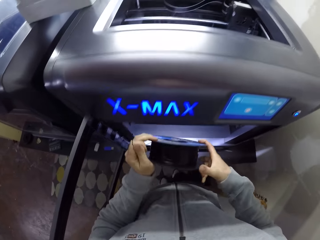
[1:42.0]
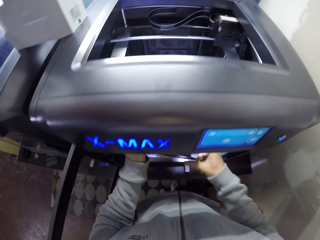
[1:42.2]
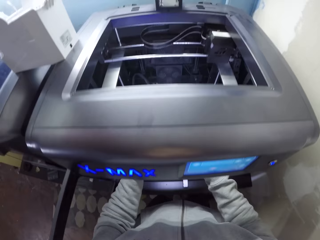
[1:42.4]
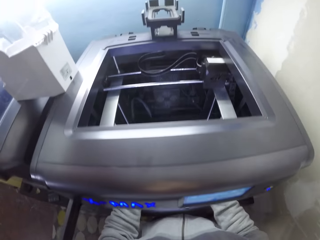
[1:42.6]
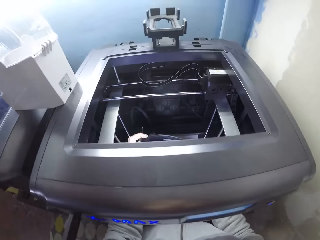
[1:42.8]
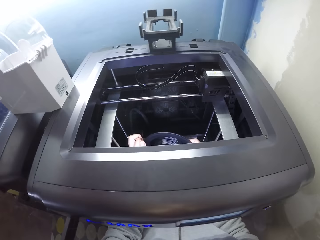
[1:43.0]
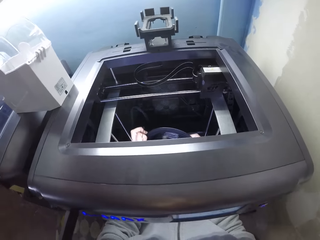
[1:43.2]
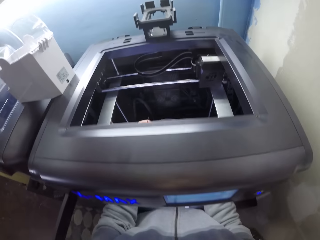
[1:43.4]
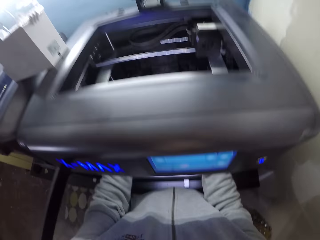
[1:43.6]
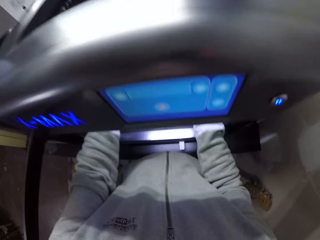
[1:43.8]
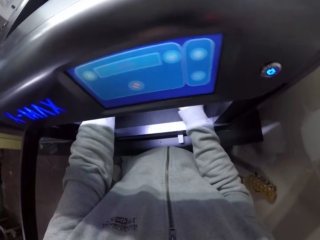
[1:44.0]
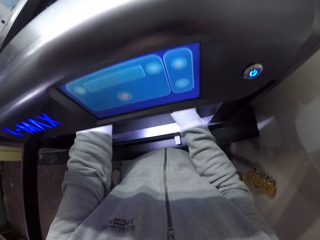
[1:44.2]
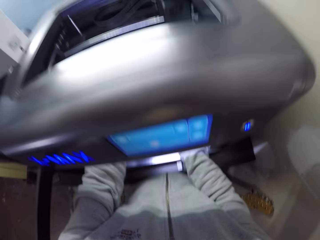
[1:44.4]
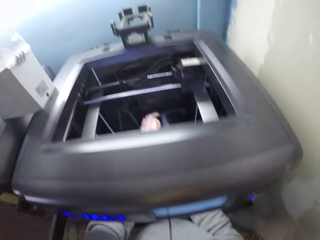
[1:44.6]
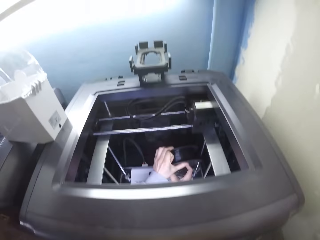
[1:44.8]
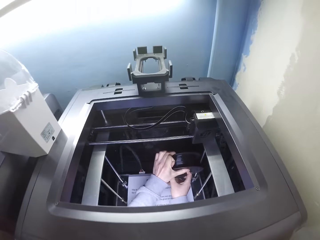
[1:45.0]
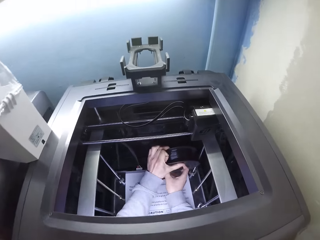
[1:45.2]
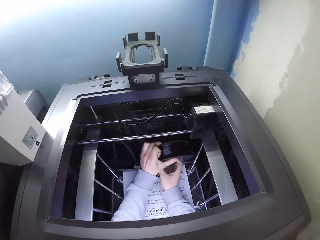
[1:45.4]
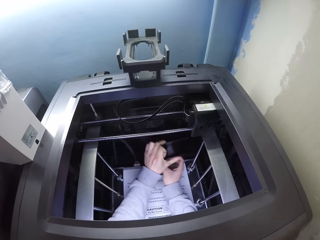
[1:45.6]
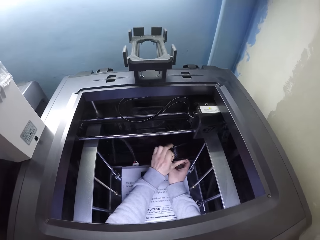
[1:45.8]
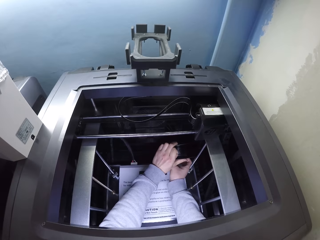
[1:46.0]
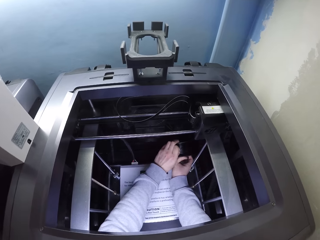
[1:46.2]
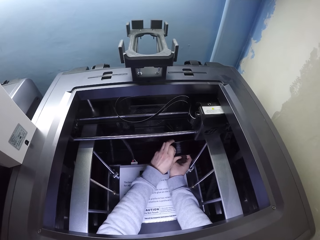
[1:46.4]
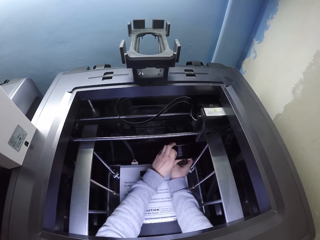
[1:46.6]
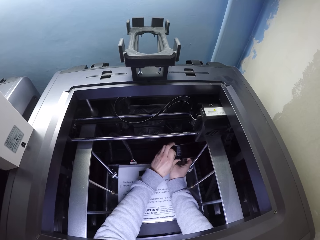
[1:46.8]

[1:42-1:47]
The camera wearer fixes the lever in his hands into the 3D printing machine.

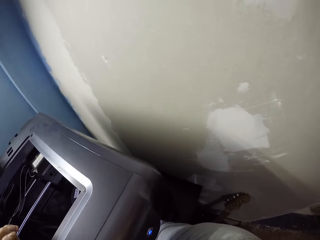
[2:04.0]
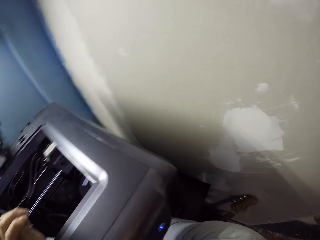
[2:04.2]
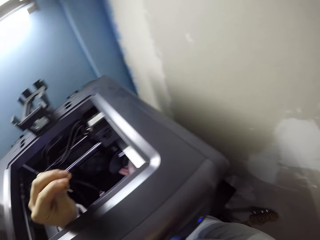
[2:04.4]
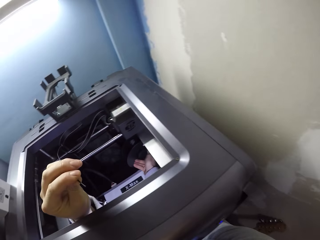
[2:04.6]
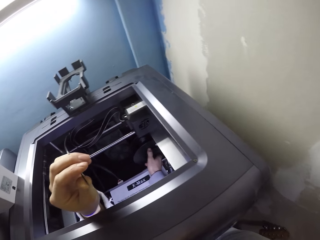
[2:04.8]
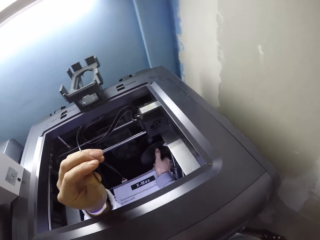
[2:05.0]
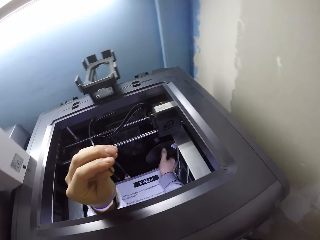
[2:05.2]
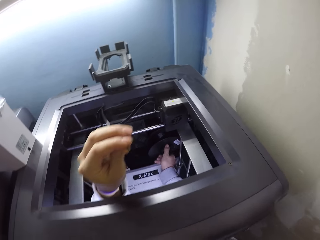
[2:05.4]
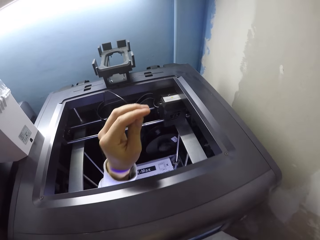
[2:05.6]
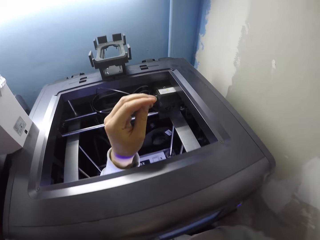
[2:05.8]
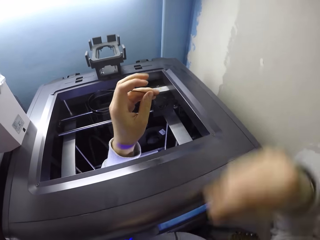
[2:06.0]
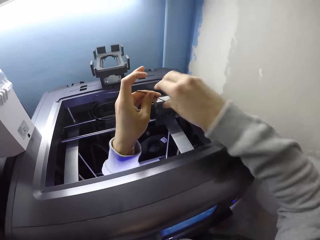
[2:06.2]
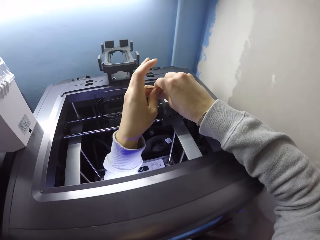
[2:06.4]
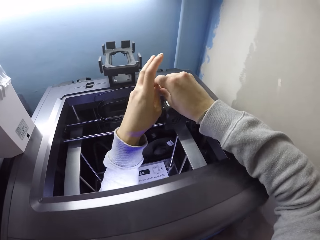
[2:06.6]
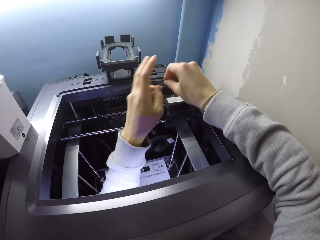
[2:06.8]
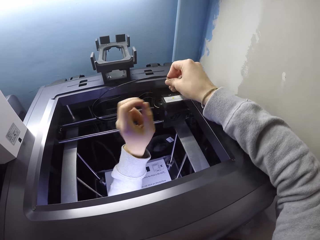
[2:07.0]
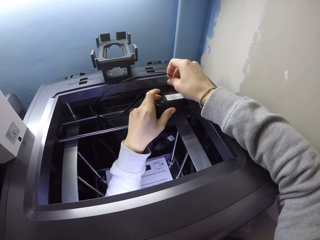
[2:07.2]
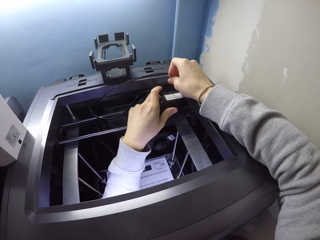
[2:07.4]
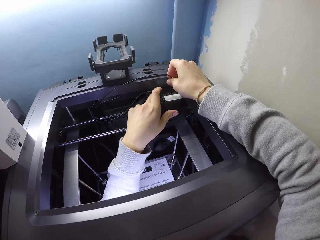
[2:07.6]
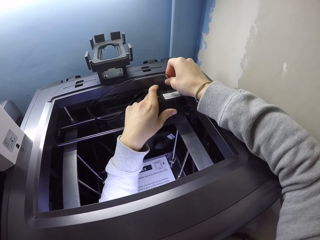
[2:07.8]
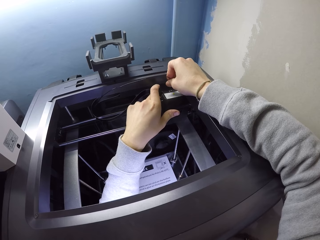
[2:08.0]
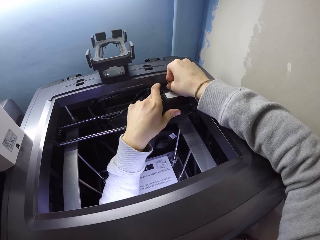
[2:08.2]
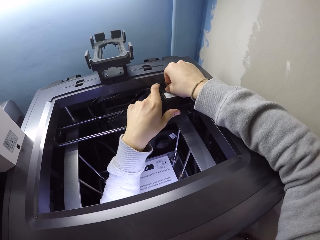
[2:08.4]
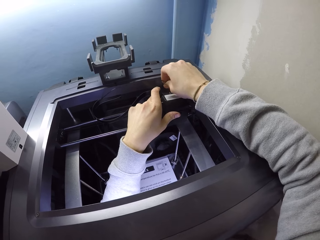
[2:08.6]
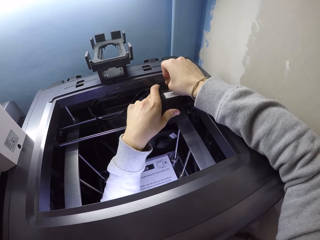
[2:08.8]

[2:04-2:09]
The camera wearer looks around. He takes the wire in his left hand with his right hand. He fixes the wire in his right hand into the 3D printing machine.

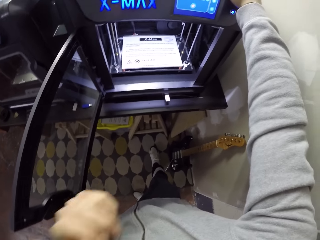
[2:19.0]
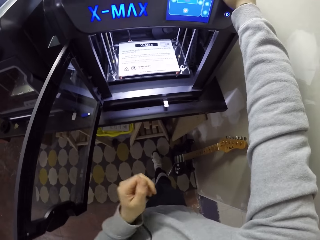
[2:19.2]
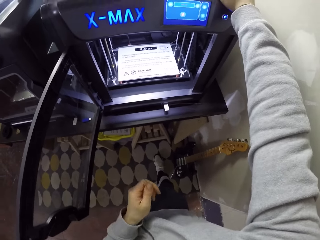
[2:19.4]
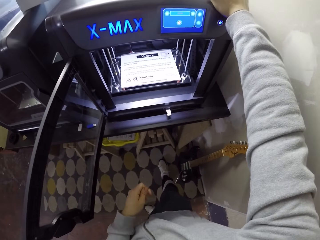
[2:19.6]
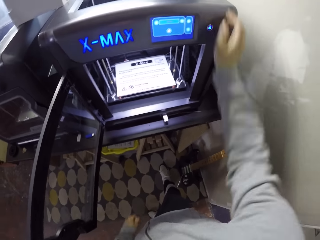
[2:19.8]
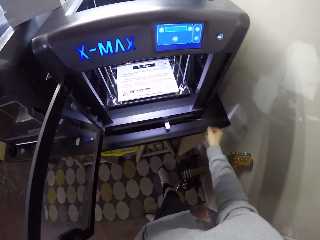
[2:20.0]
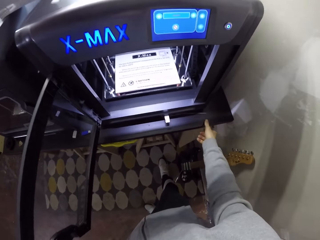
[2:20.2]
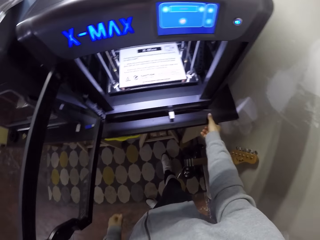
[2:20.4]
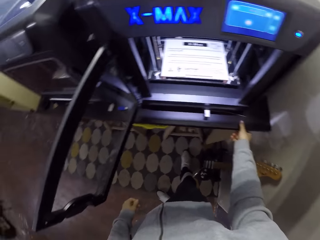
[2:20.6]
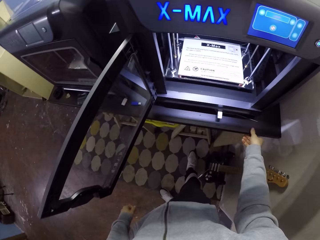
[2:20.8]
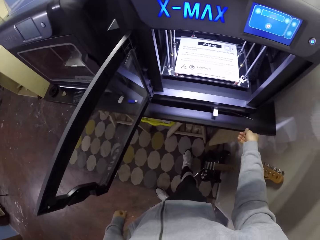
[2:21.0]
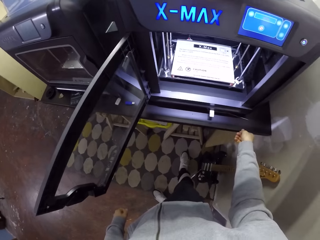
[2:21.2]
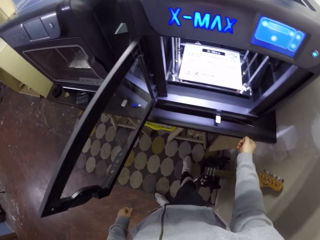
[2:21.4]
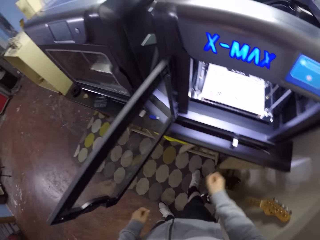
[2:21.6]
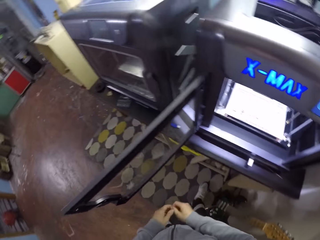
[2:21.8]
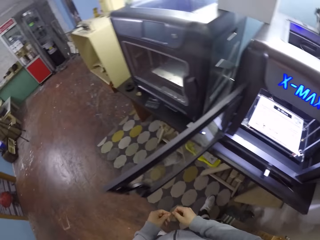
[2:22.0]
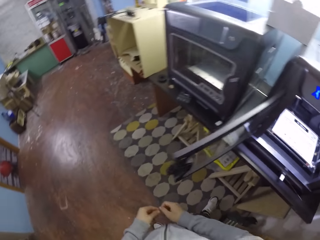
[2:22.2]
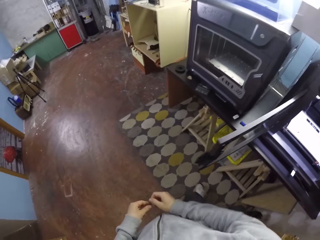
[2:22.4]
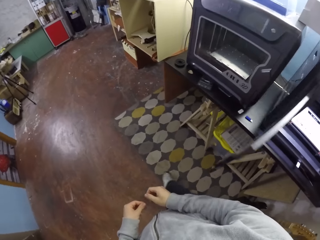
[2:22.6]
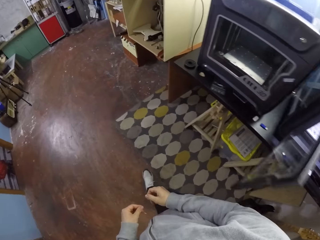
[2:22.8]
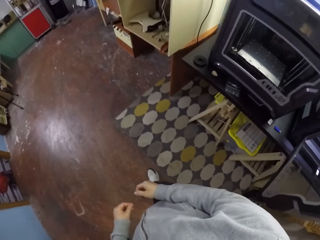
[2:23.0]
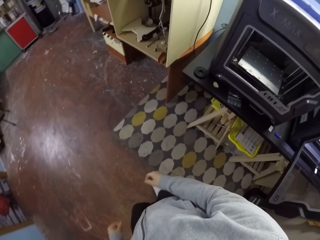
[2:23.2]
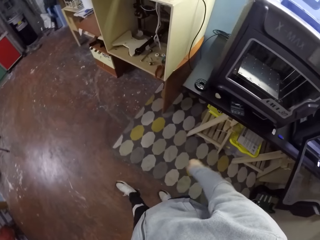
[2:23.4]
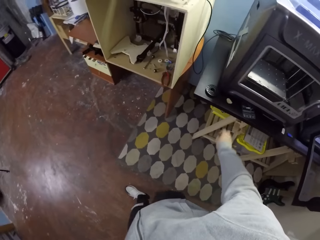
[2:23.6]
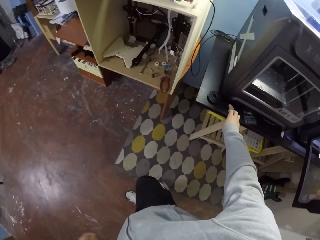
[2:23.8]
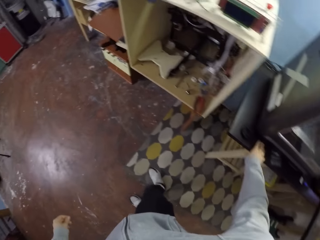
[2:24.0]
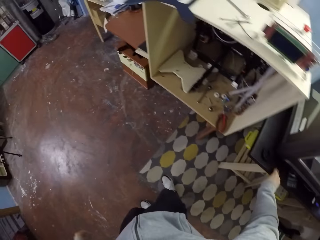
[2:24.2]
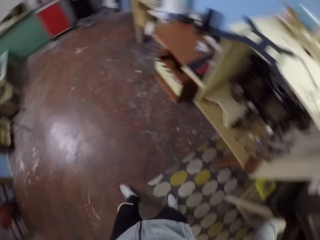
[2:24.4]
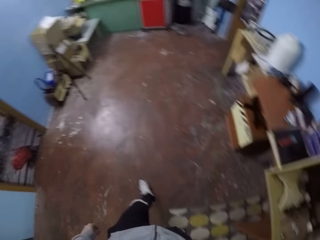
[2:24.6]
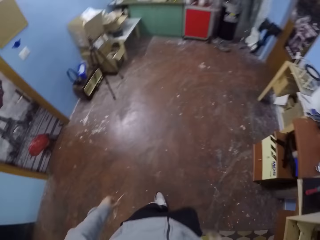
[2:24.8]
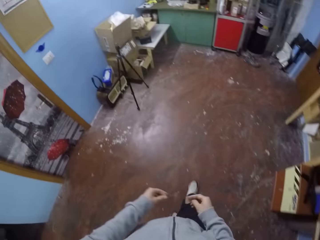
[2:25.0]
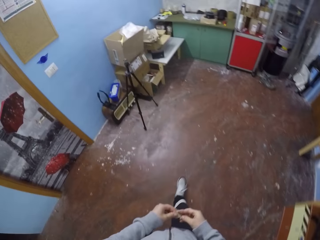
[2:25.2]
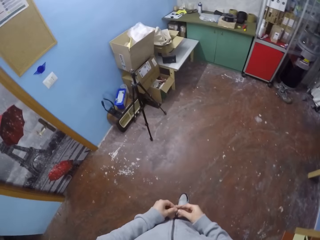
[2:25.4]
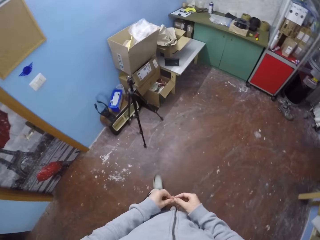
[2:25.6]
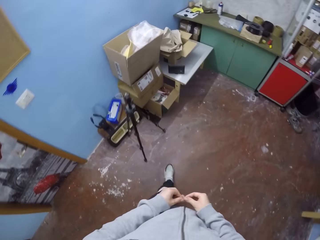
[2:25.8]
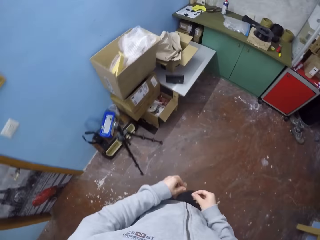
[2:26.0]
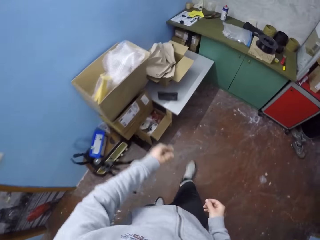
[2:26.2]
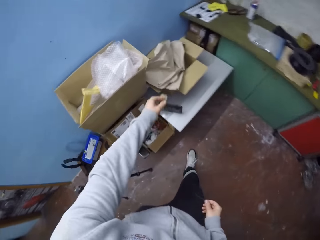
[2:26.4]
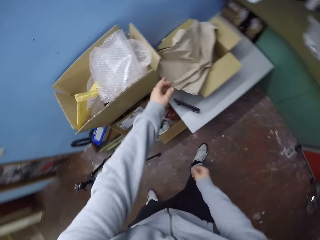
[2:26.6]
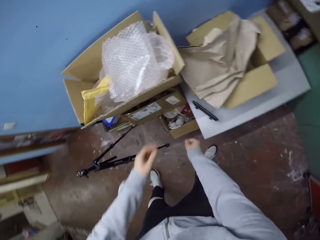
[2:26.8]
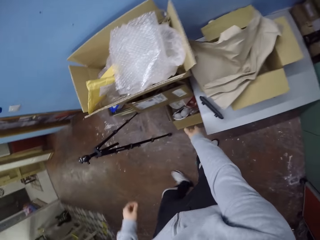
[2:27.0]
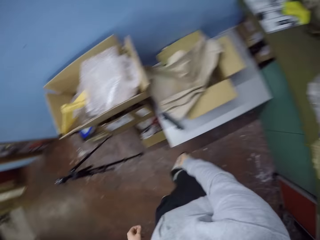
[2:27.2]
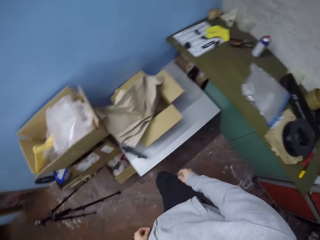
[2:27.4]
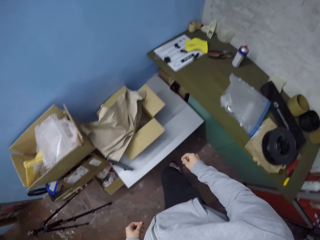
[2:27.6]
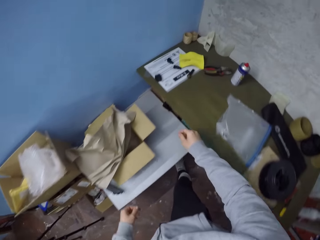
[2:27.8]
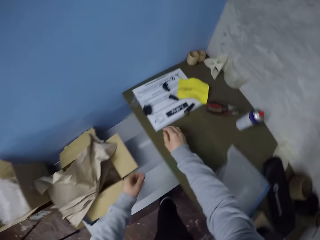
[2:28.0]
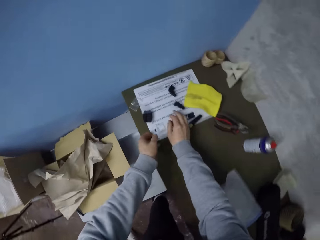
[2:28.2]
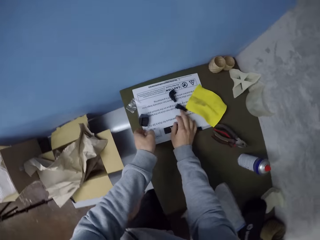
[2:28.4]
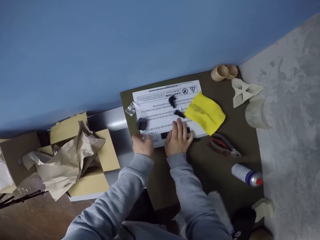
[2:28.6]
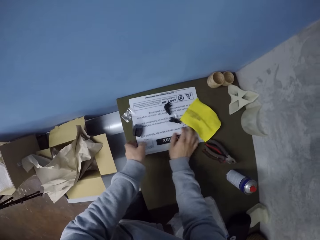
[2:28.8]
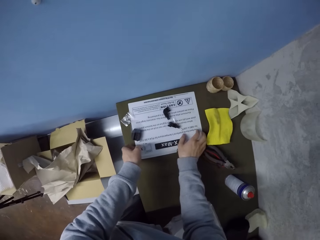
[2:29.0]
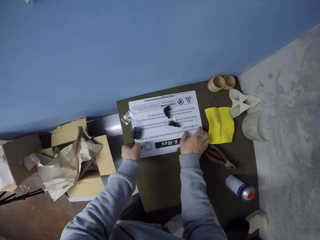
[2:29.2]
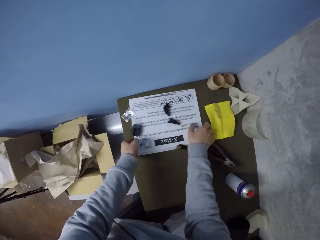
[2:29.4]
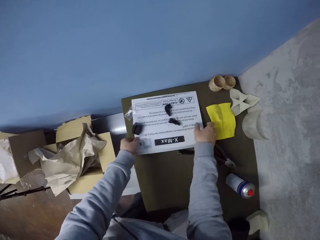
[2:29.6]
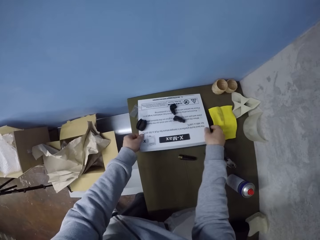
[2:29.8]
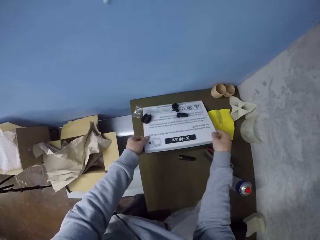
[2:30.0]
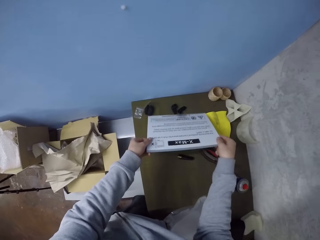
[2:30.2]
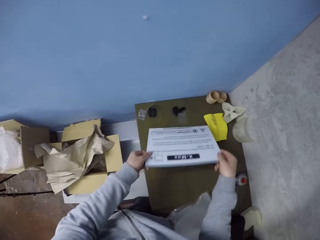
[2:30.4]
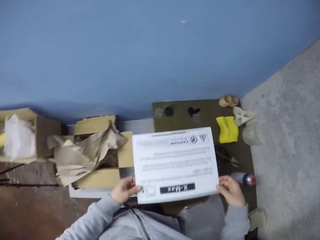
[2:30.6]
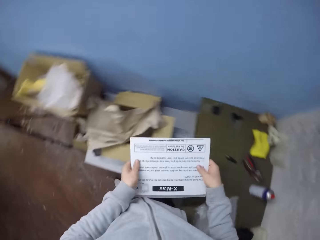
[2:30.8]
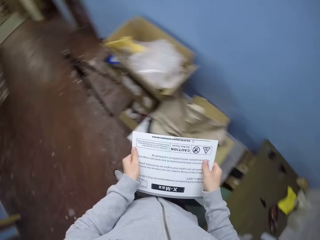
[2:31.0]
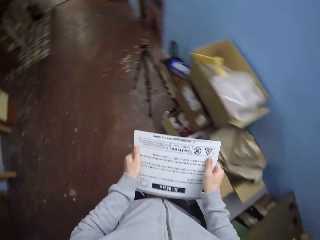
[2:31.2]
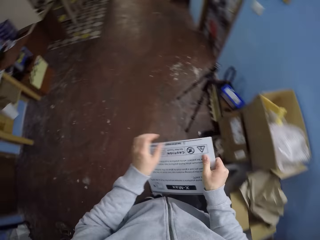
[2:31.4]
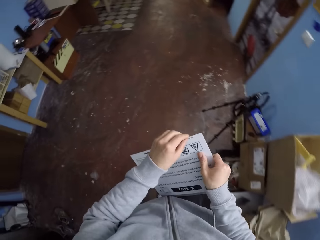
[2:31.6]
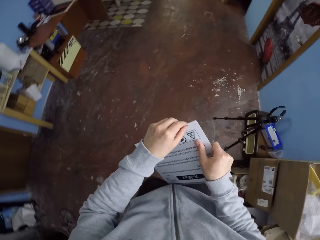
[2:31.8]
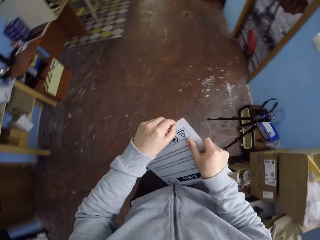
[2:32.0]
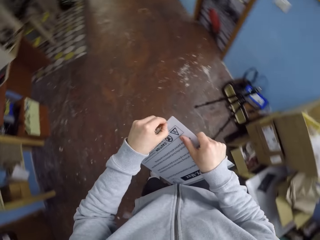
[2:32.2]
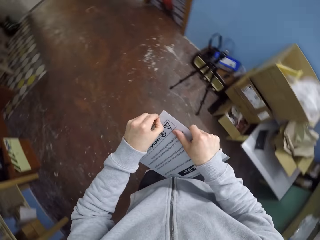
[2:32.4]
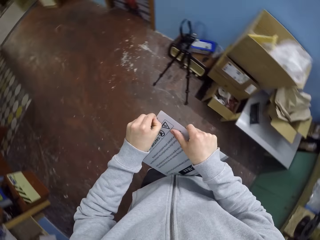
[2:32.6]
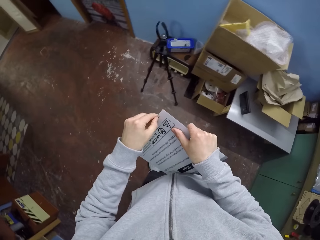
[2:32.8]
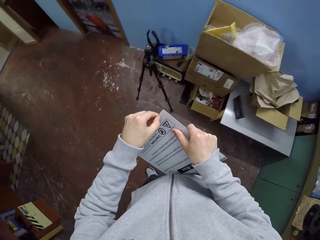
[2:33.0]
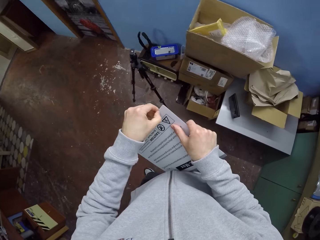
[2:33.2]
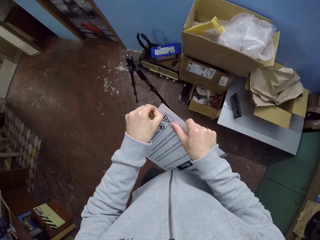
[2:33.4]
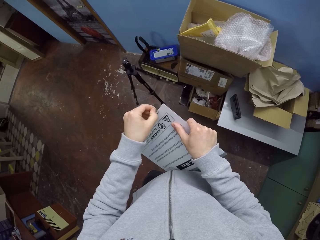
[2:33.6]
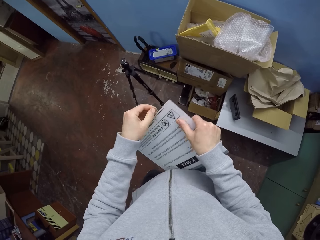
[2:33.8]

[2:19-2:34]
The camera wearer touches the table. They walk. They throw something on the table. They pick up a 3D printing machine board on the table with both hands.
